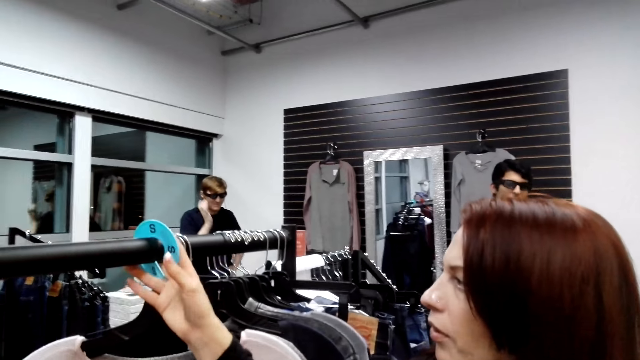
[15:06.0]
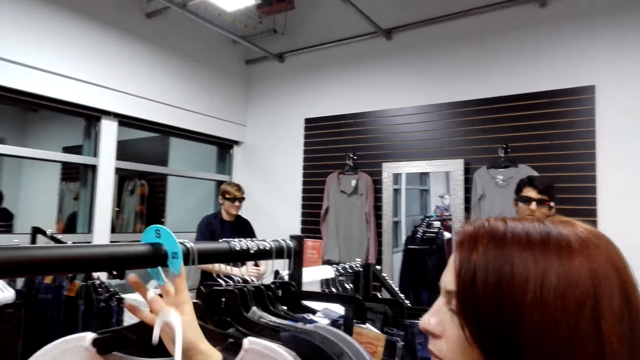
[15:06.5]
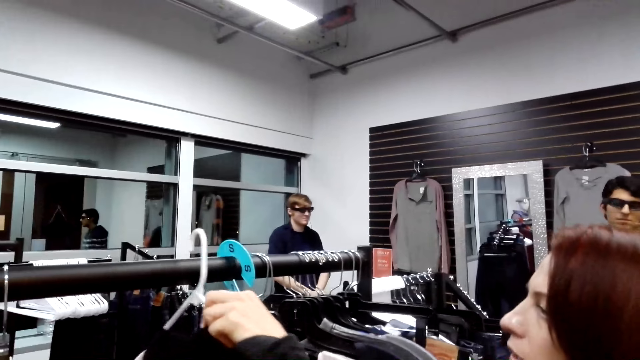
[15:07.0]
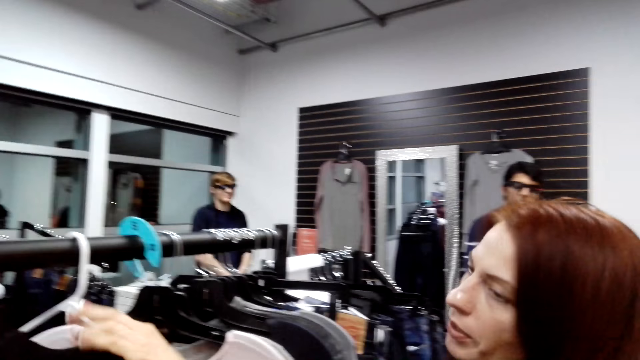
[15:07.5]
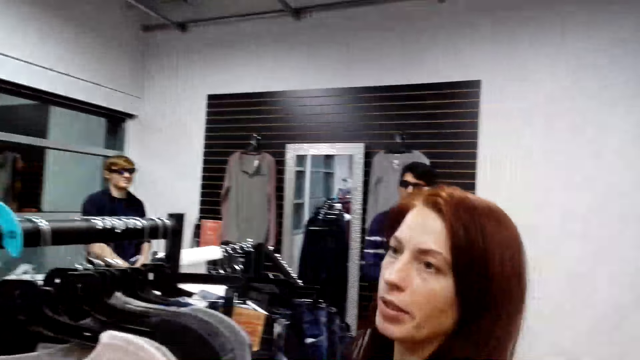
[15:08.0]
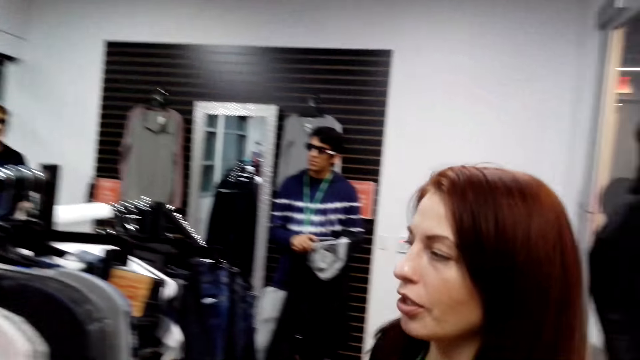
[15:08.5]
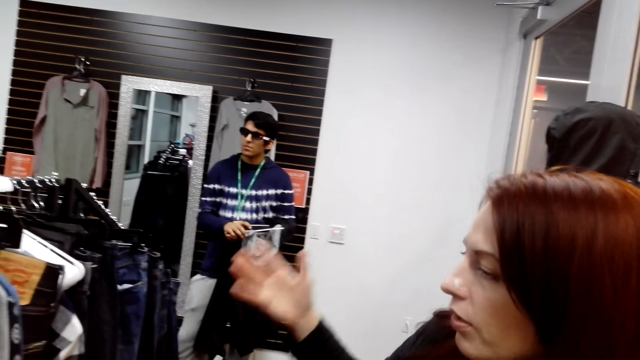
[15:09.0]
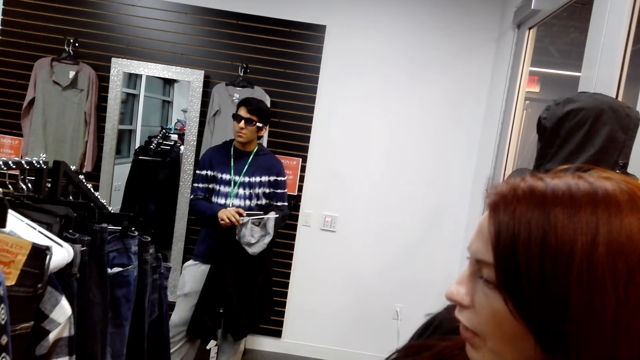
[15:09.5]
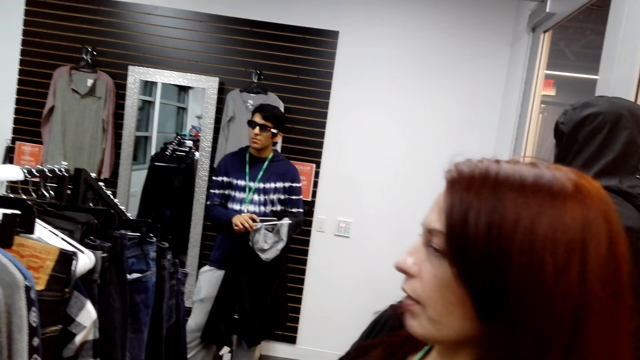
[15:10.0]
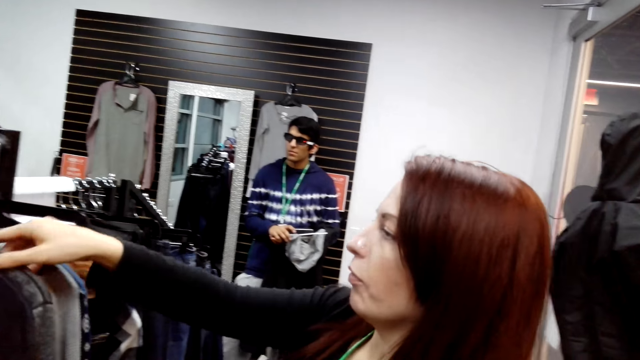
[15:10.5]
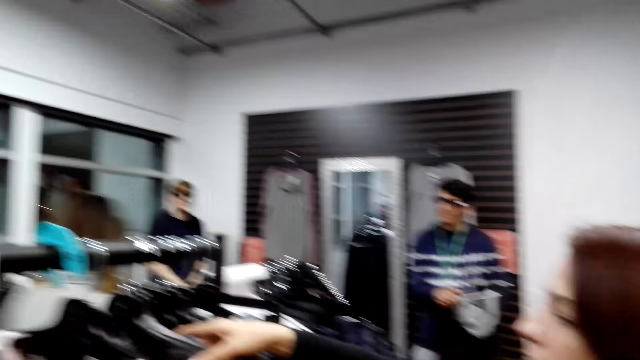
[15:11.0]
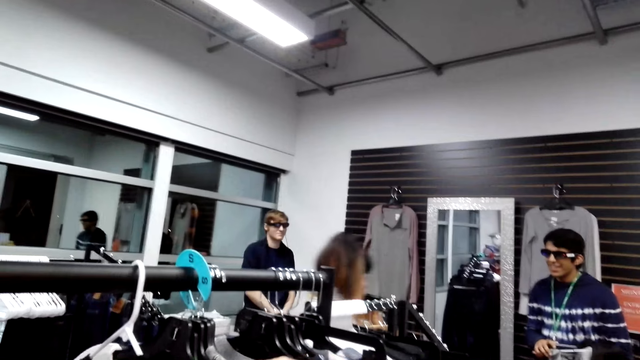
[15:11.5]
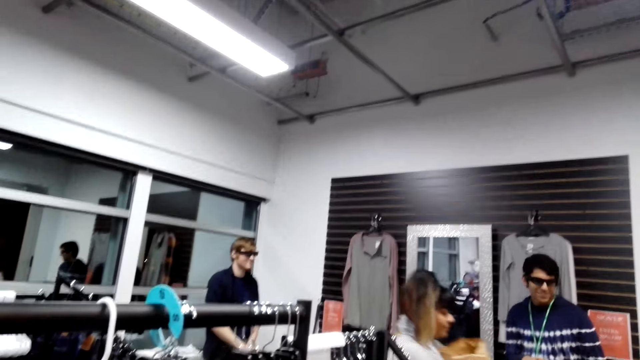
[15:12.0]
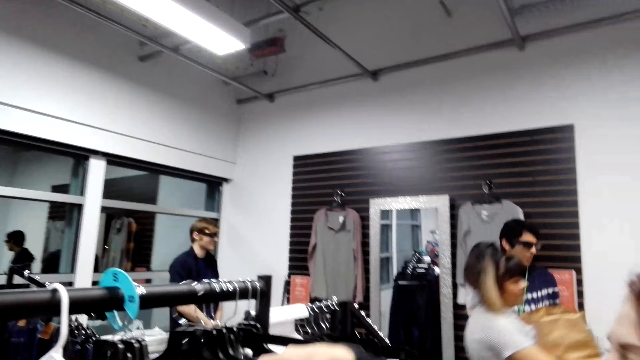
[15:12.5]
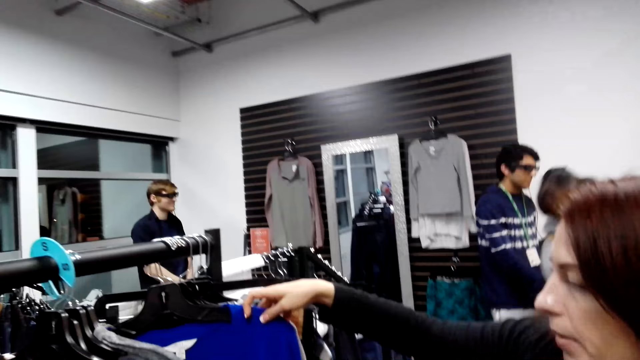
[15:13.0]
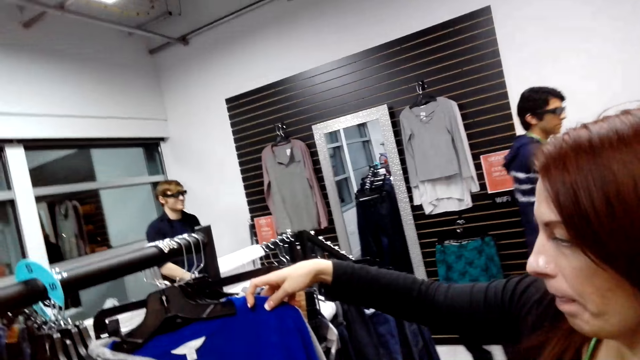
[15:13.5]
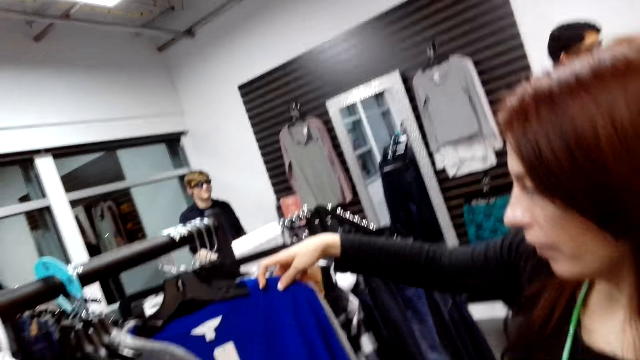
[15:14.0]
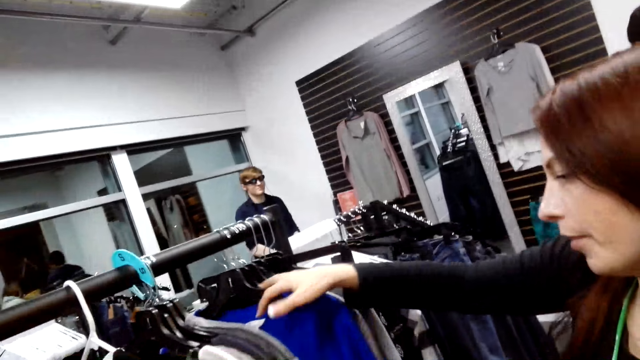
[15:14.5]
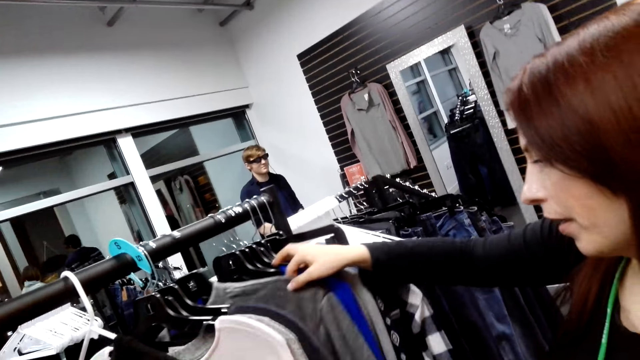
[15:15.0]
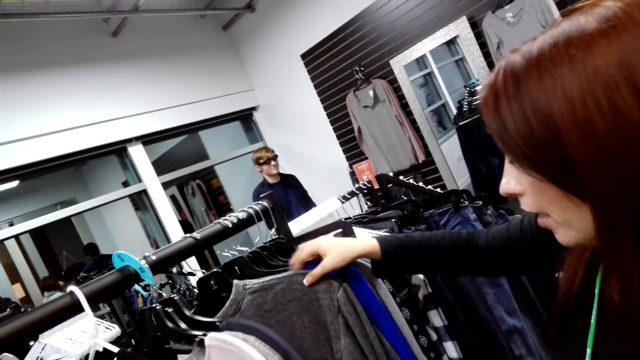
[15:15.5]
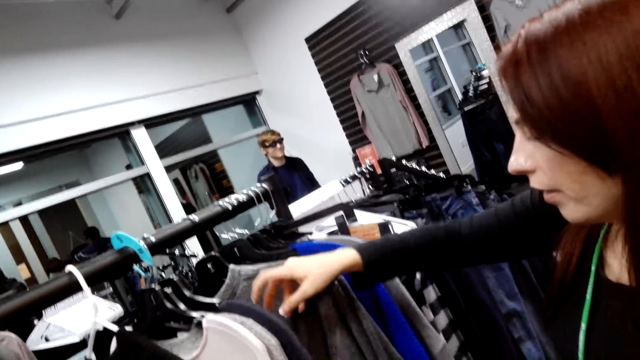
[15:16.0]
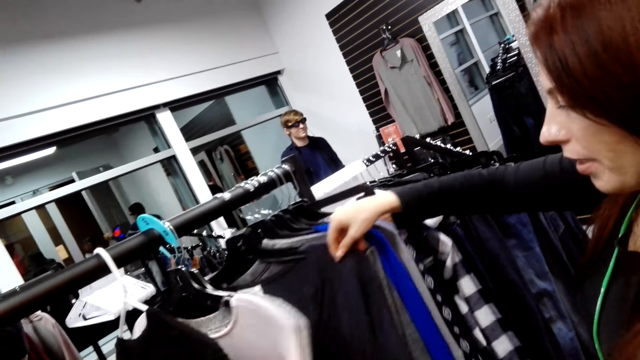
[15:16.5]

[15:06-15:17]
A lady hangs the hanger. The camera wearer talks. The lady looks at the clothes, moves the hand, and touches the cloth. Another lady steps forward. The first lady looks at the cloth and moves the clothes. The camera wearer looks at the sweaters.

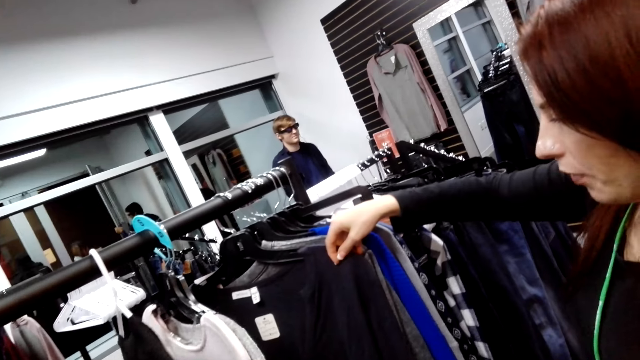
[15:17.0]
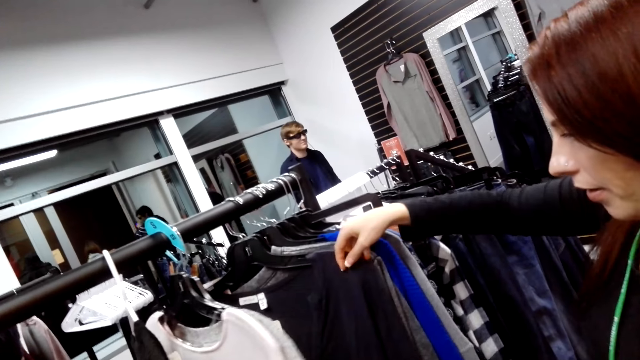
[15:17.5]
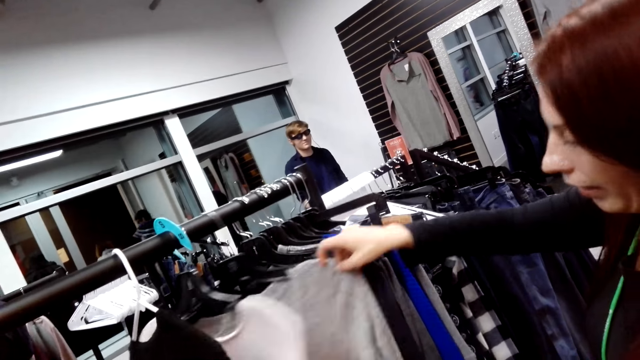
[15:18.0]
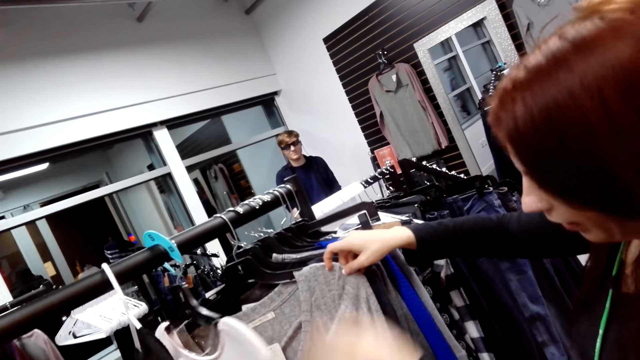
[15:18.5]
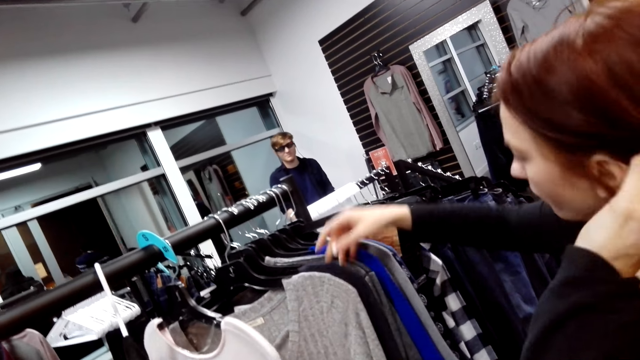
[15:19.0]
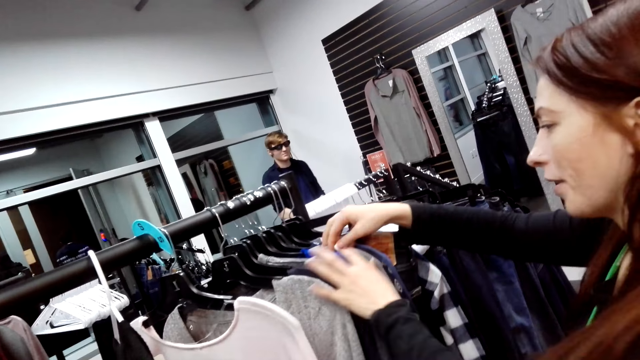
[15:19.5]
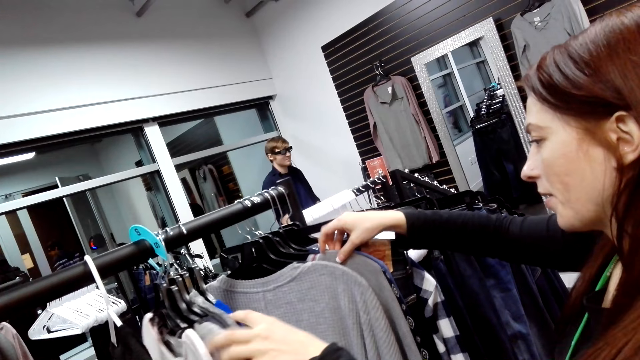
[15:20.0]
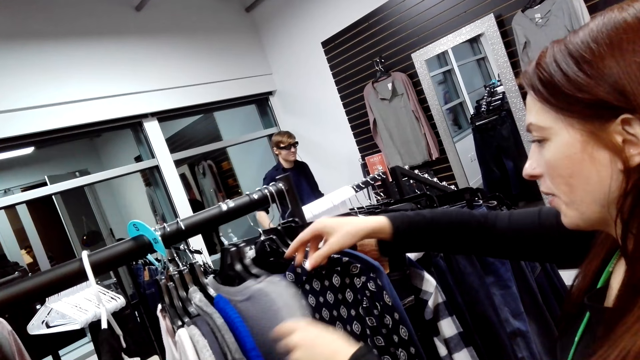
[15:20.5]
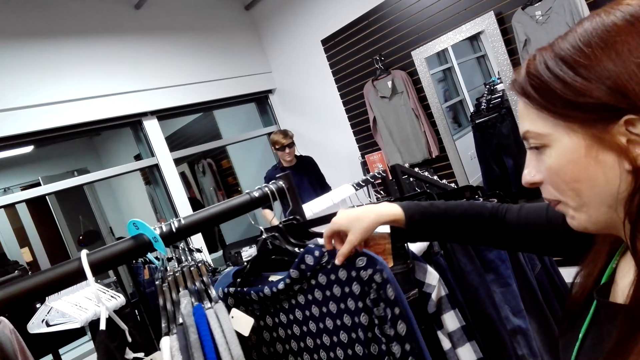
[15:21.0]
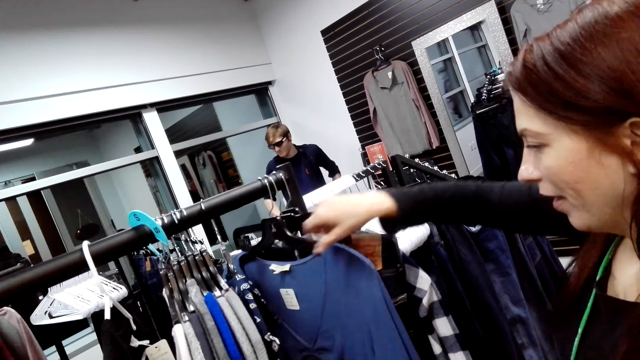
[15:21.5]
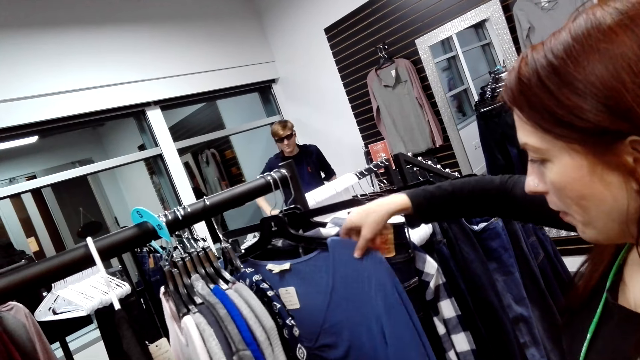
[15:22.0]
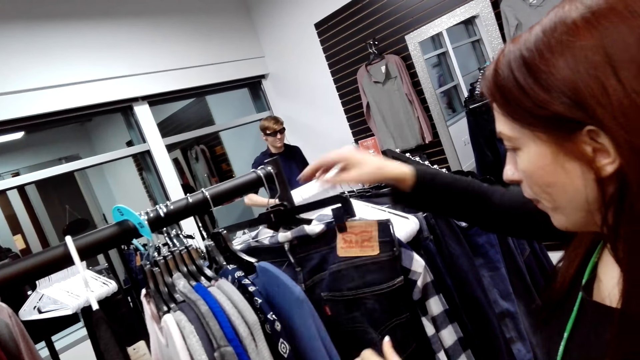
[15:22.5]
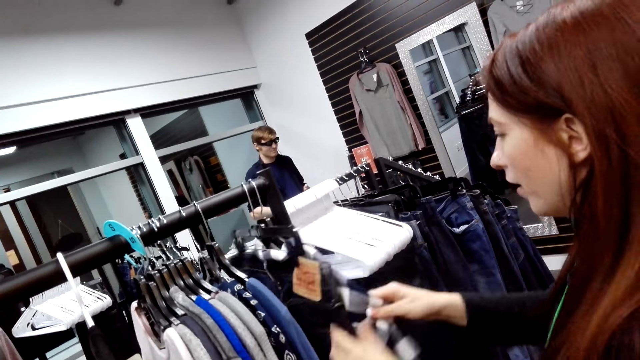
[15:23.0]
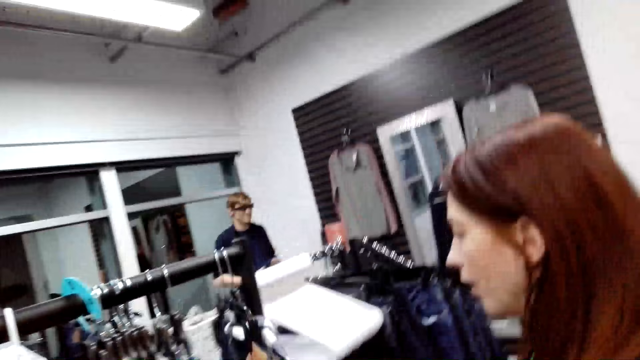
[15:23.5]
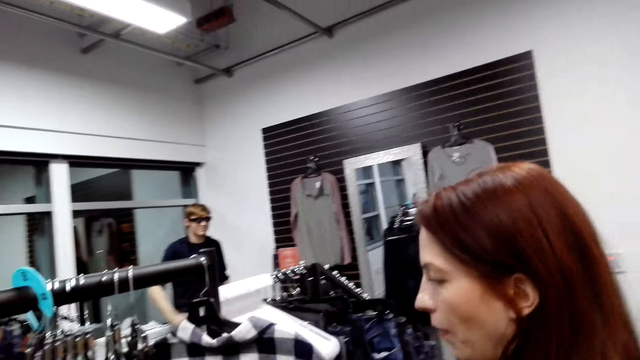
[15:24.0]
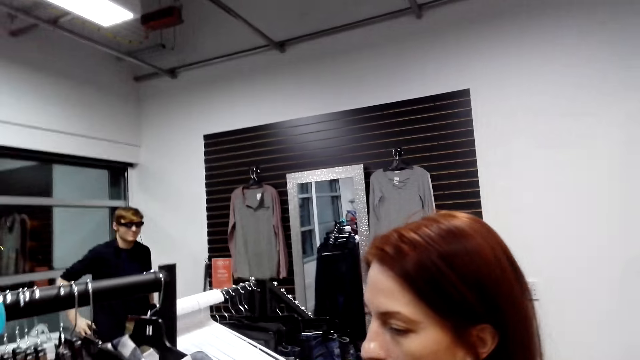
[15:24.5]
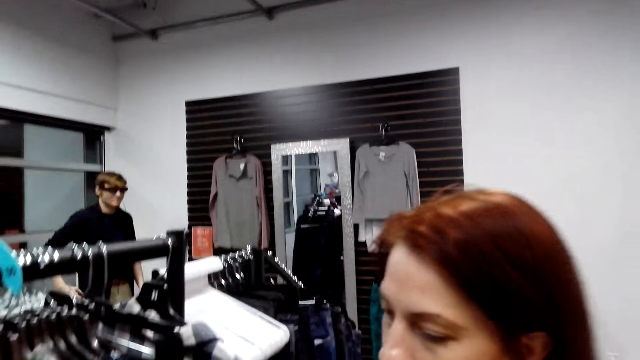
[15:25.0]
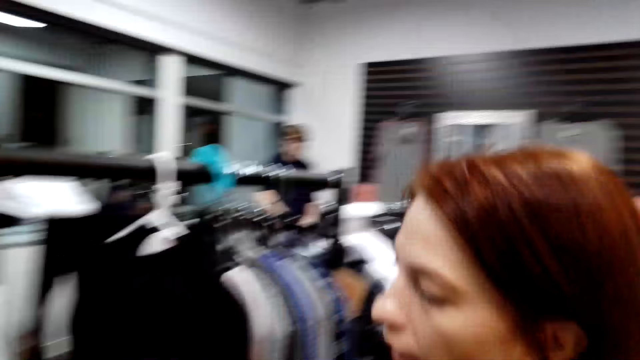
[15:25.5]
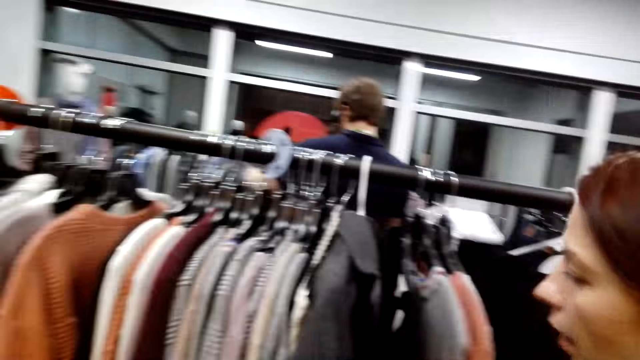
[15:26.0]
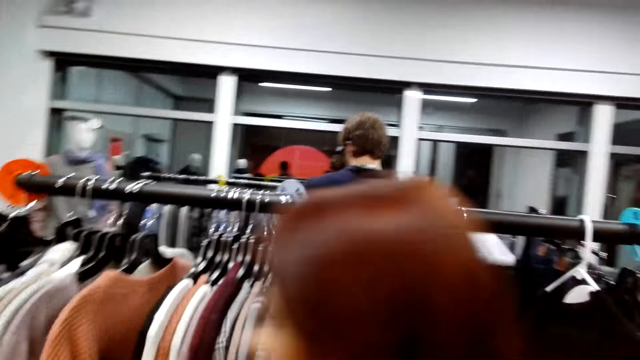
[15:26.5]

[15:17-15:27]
A lady looks at the clothes, moves the clothes, looks at the clothes, moves the hair, moves the clothes, looks at the clothes, moves the clothes, looks at the cloth, and steps forward.
